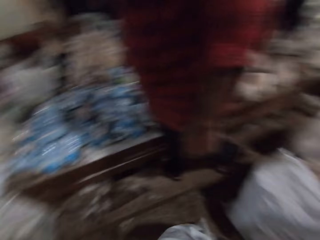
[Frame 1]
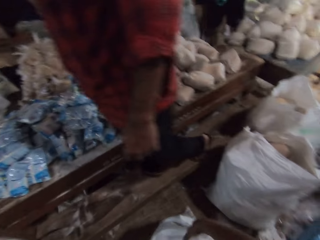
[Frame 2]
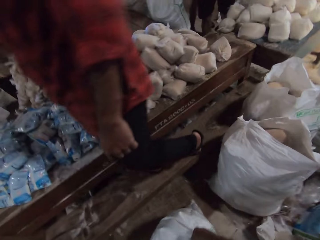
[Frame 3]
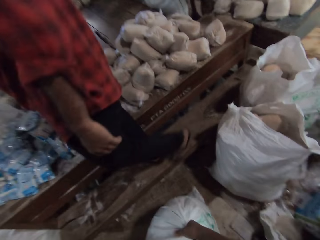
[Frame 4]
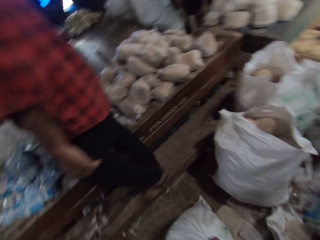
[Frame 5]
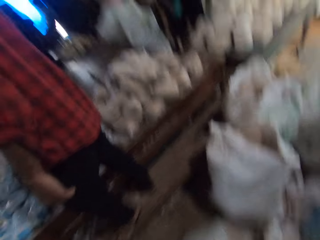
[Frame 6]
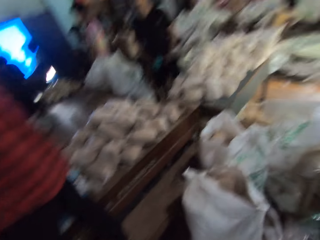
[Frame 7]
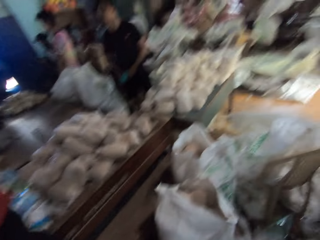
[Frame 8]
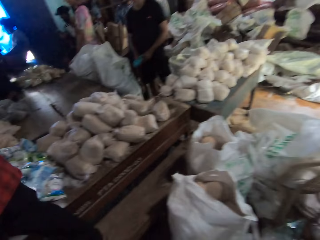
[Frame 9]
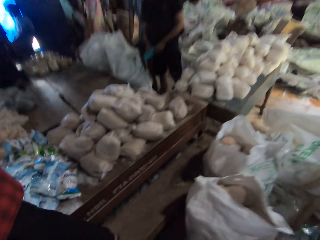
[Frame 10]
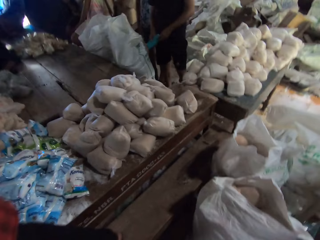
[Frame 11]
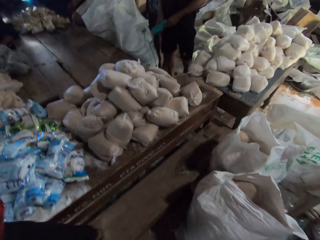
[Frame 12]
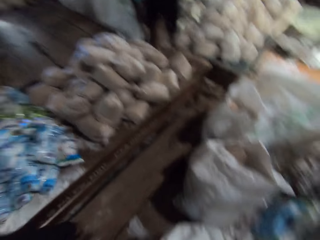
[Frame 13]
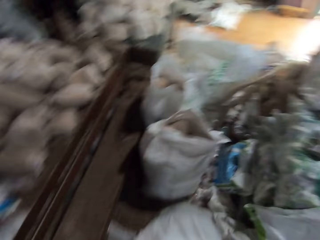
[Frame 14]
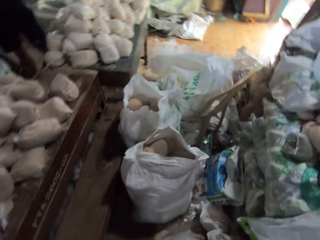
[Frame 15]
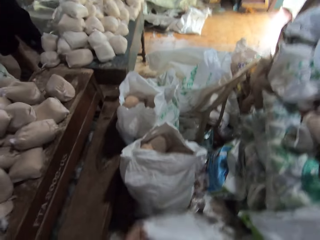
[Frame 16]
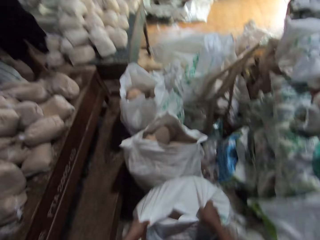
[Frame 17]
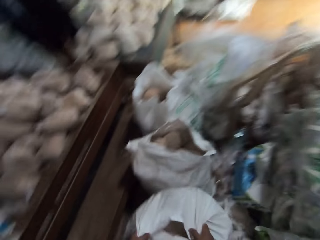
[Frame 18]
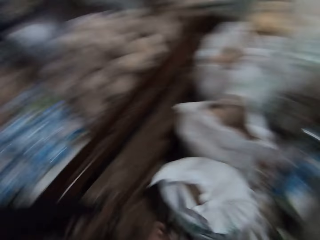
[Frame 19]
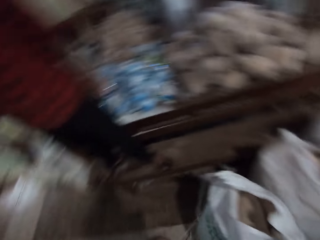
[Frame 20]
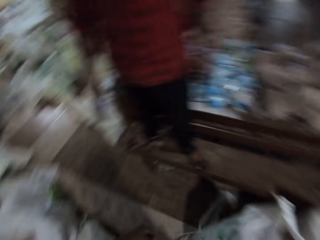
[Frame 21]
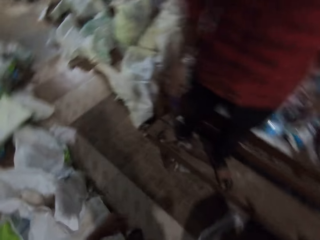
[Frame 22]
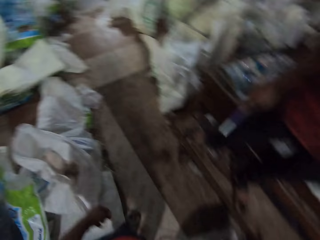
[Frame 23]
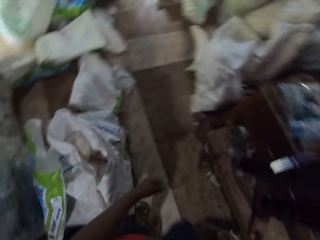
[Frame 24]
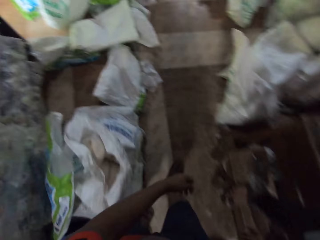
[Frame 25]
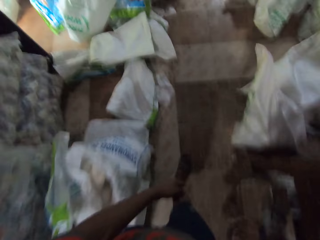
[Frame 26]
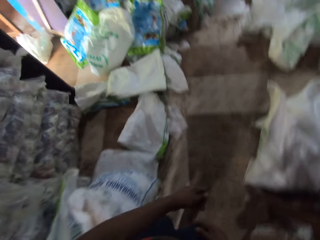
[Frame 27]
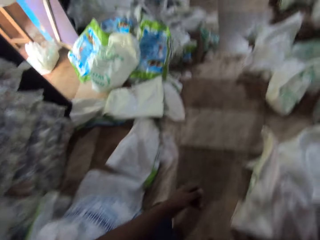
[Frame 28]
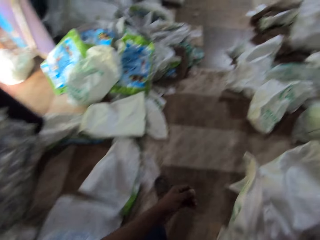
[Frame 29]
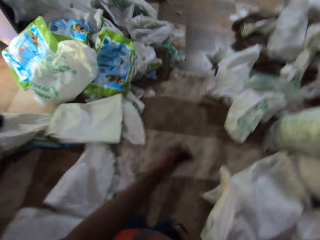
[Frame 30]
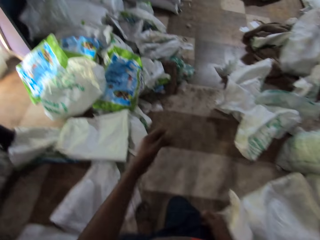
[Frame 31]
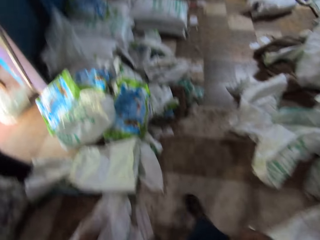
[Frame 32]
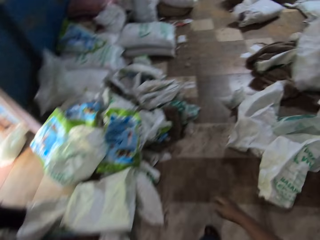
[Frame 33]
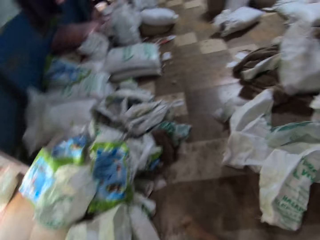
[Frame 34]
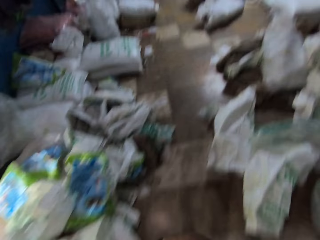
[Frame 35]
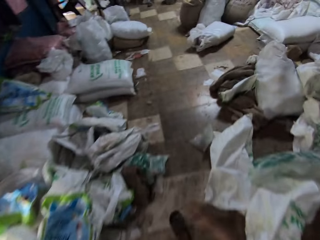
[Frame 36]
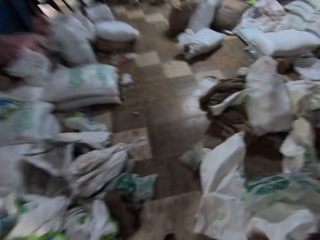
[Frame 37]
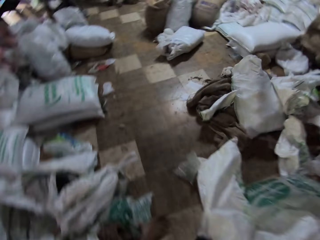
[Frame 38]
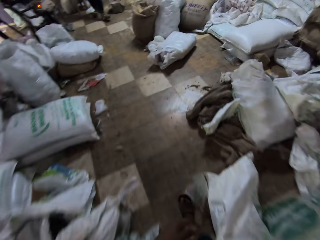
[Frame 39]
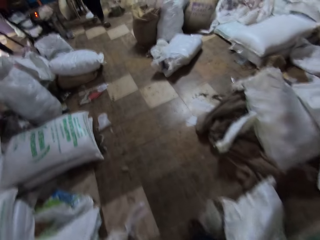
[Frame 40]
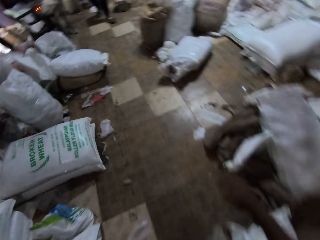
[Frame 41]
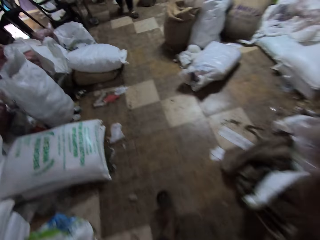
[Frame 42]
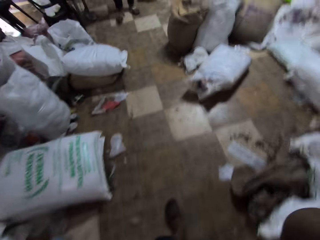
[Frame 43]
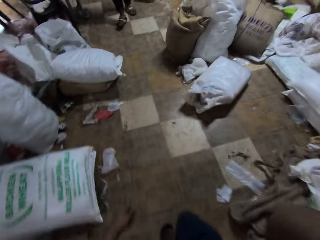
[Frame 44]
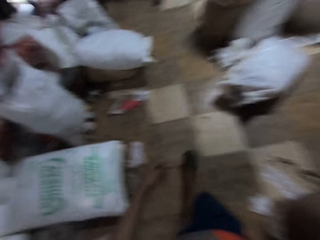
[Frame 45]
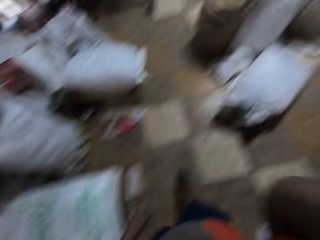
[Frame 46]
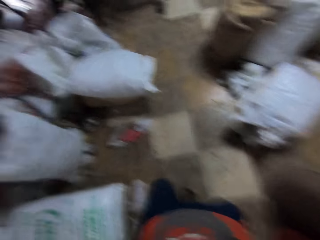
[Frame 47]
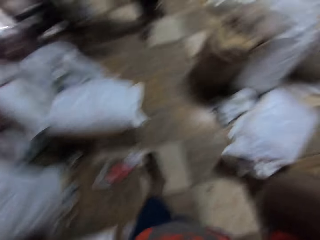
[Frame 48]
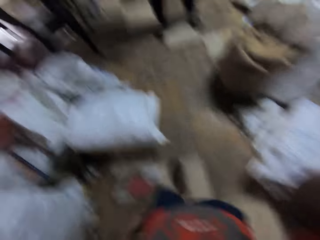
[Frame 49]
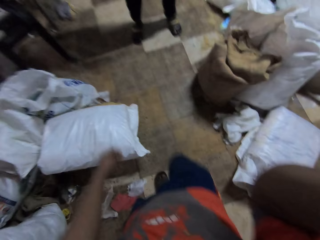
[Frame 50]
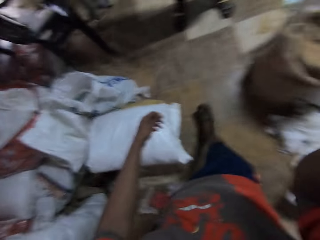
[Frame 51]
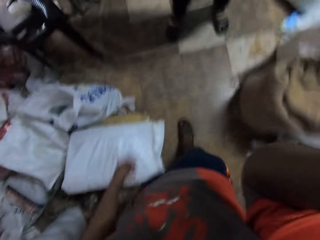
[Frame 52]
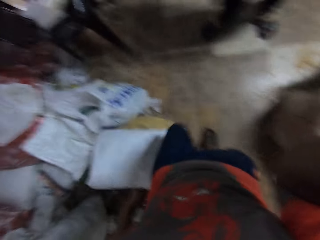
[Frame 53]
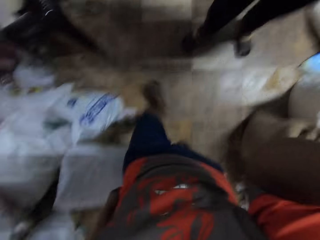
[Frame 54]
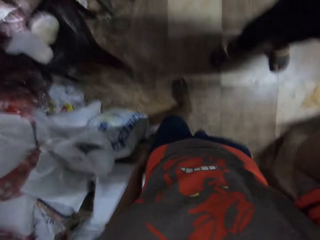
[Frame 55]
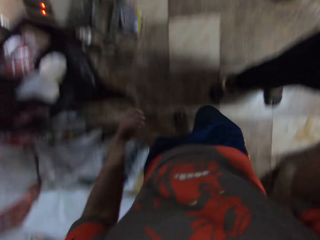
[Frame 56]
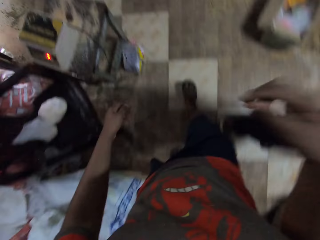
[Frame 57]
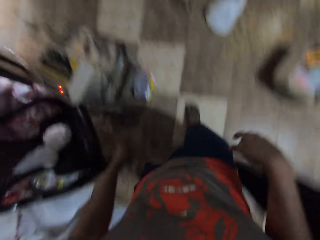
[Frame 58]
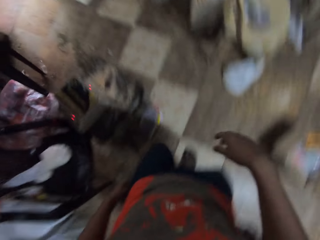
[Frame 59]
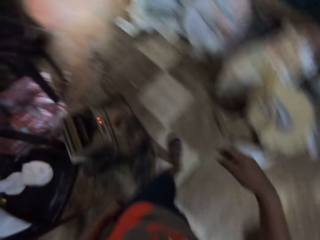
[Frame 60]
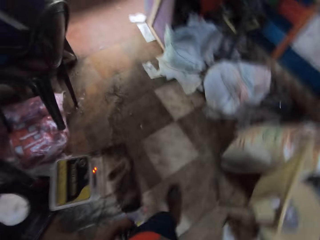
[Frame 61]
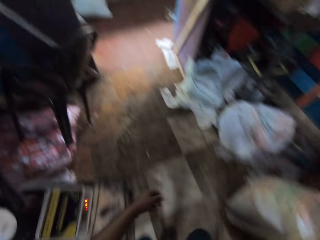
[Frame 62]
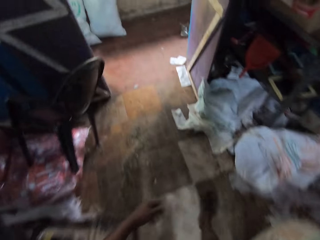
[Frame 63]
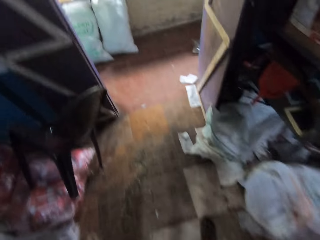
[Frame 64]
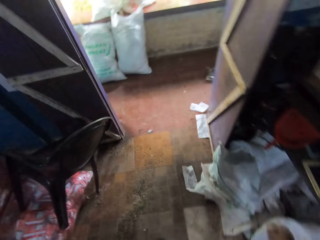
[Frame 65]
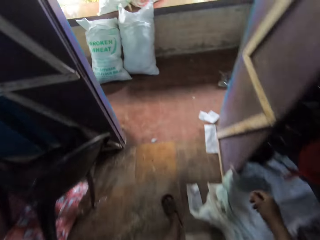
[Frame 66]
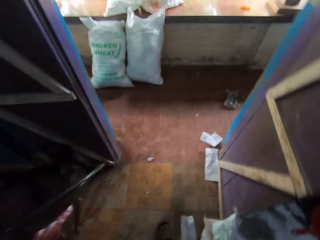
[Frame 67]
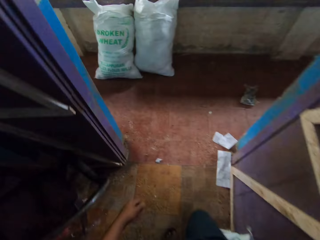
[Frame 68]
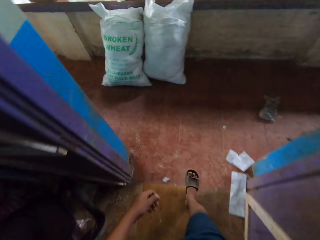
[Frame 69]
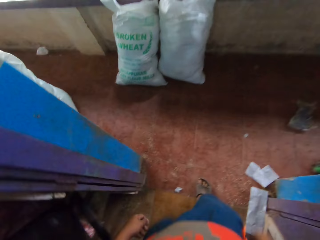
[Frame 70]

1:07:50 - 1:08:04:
The camera wearer leans the sack bag on a bag on the floor with both hands. He converses with a man. He walks around the shop. He touches something. He walks around the shop. He touches something. He walks around the shop.

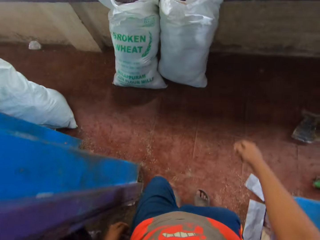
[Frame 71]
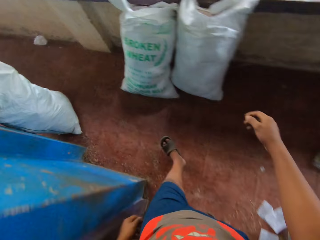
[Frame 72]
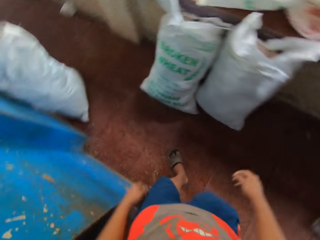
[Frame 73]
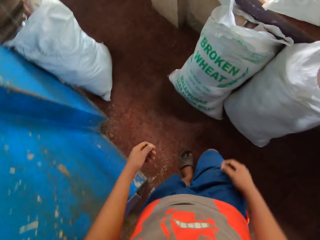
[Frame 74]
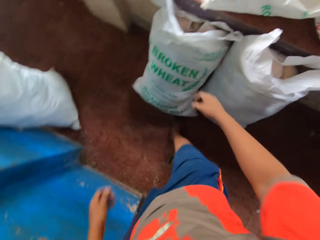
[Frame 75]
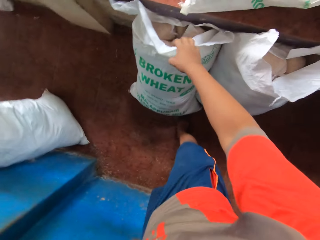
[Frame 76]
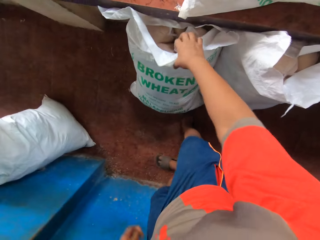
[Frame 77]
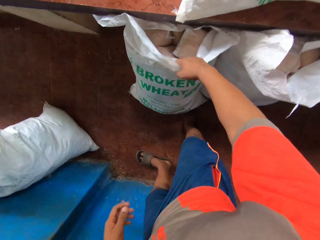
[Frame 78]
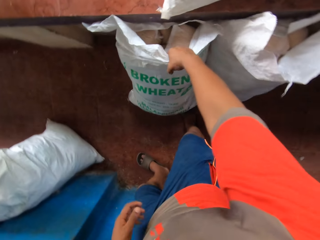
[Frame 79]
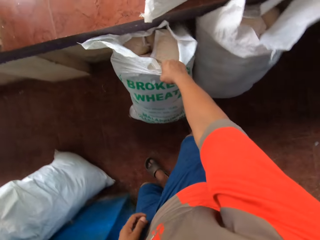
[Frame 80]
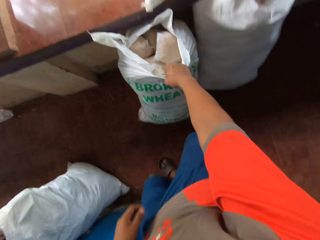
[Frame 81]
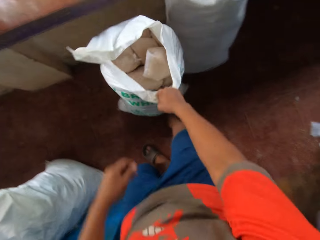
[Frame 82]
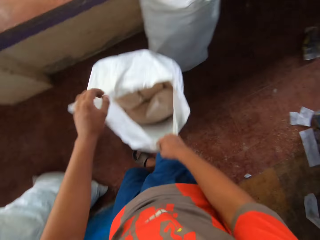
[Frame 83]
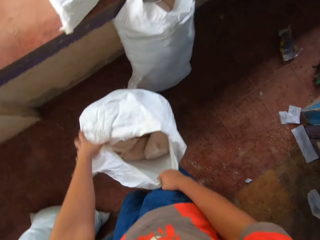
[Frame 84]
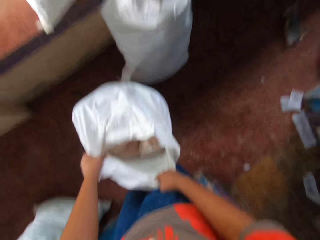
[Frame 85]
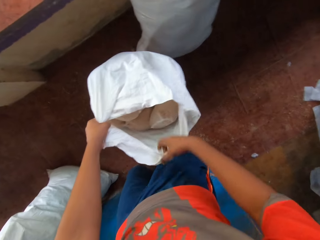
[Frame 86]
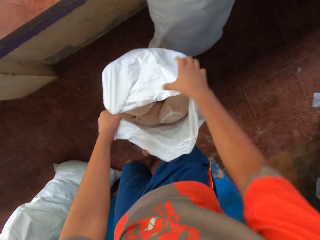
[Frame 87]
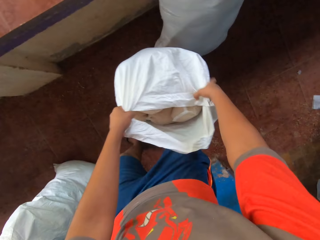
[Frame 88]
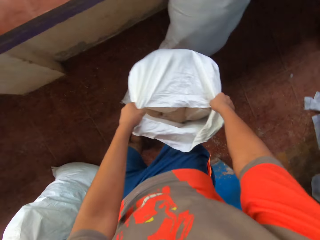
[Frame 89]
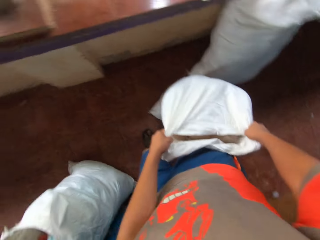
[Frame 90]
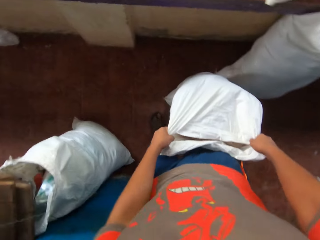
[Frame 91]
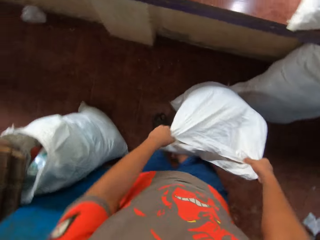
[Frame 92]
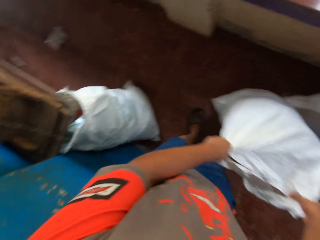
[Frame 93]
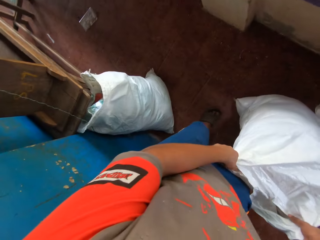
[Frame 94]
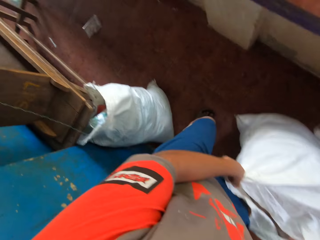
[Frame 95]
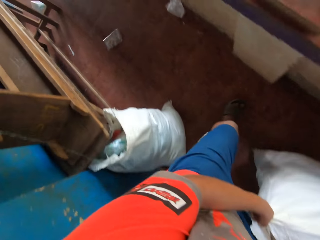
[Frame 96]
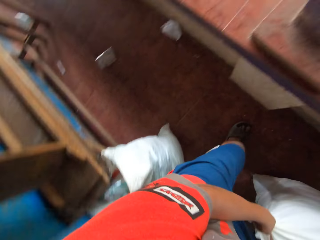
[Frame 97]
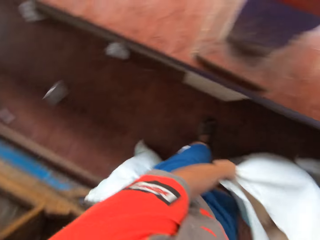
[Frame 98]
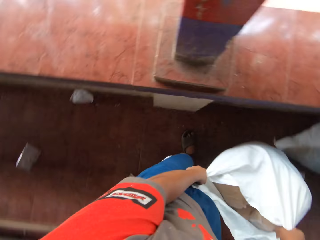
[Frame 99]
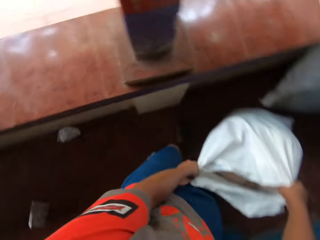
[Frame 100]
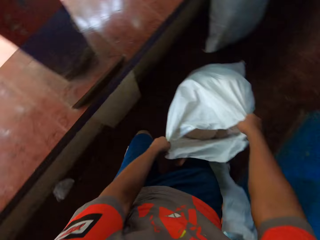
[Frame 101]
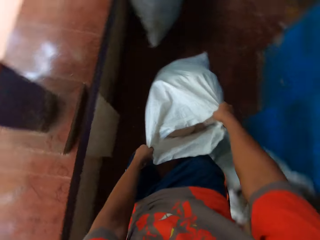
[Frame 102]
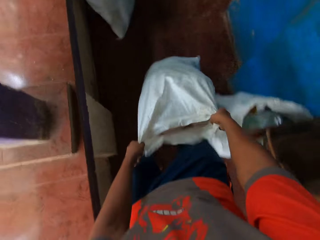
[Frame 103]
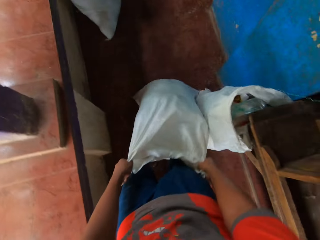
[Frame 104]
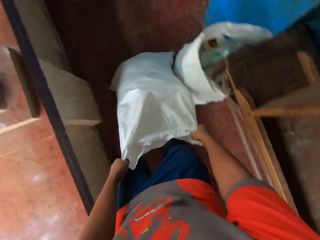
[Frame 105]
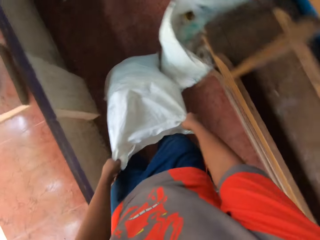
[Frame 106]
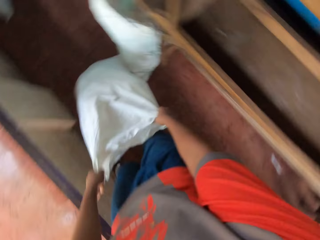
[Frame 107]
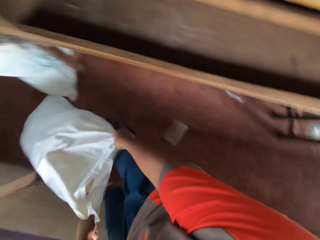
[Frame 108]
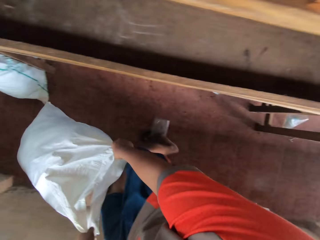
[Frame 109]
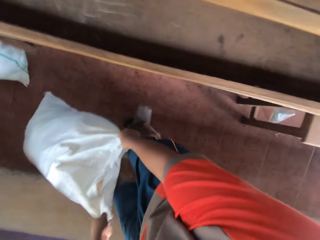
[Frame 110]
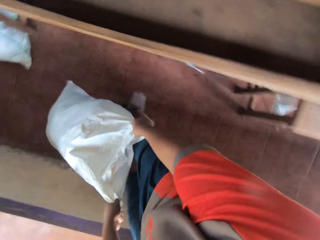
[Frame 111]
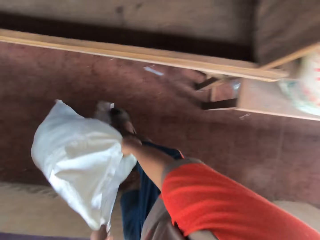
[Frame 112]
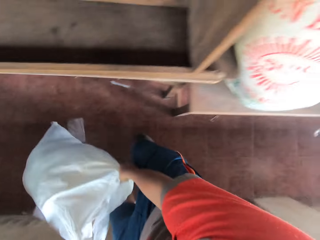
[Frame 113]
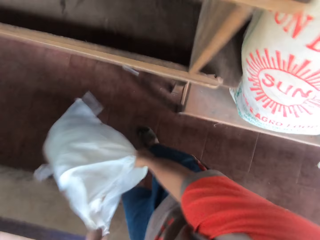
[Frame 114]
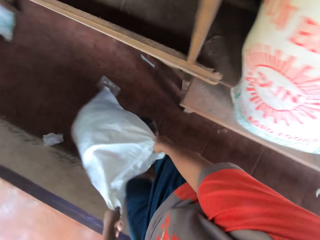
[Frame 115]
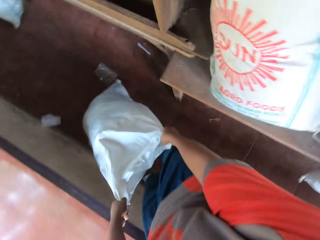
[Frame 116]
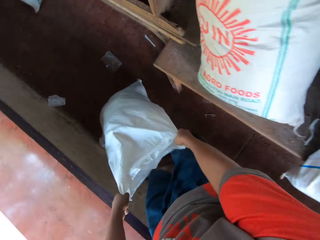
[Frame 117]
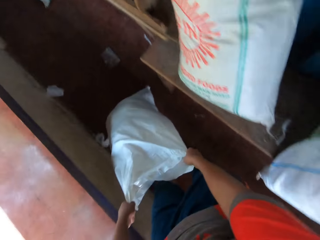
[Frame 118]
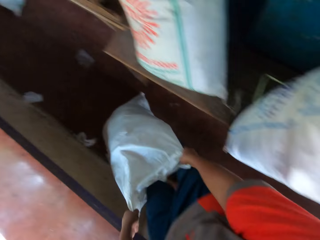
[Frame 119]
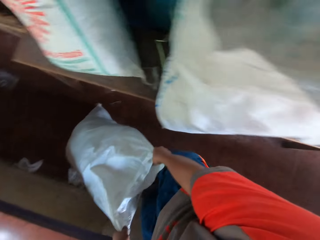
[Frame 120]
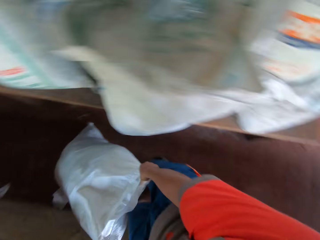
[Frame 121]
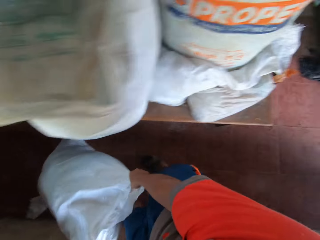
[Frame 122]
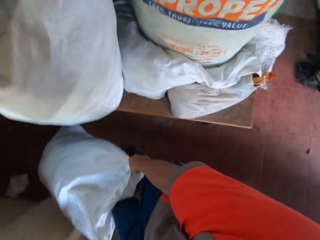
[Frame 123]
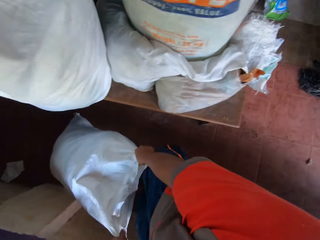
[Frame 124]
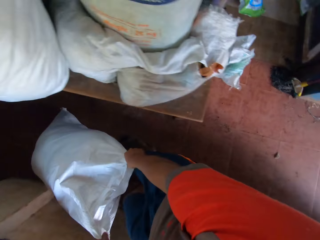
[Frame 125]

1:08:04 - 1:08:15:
The camera wearer pulls a bag on the floor with his right hand. He holds the sack bag with his left hand. He pulls the bag on the floor with both hands.
